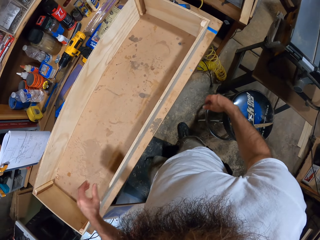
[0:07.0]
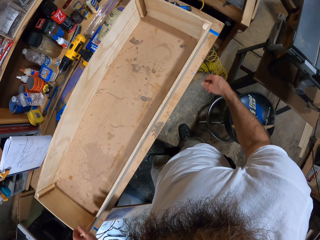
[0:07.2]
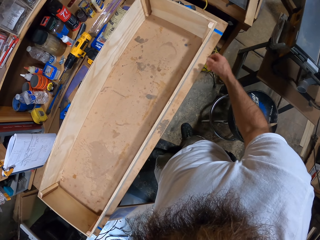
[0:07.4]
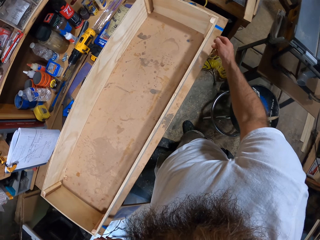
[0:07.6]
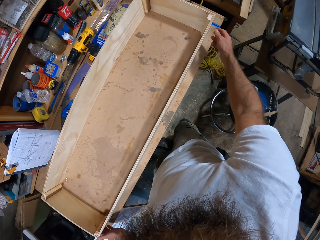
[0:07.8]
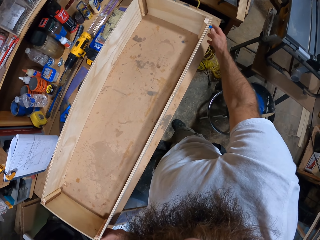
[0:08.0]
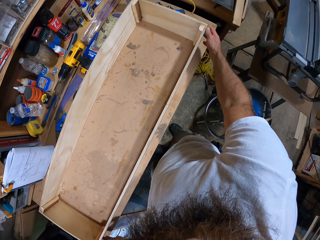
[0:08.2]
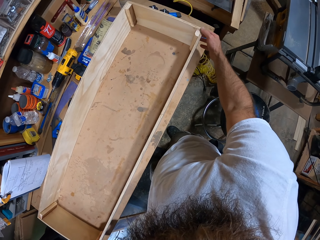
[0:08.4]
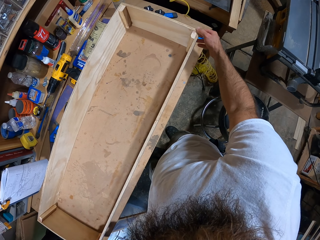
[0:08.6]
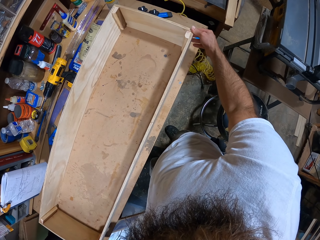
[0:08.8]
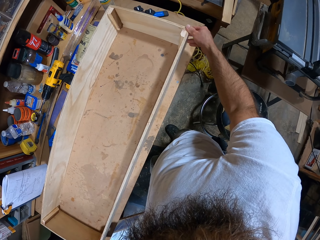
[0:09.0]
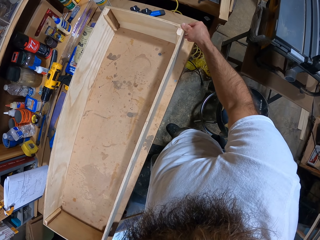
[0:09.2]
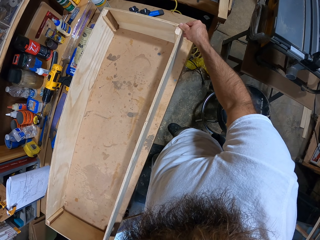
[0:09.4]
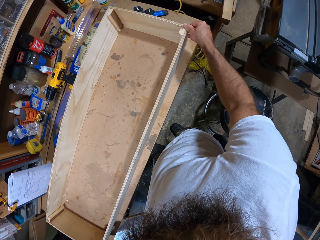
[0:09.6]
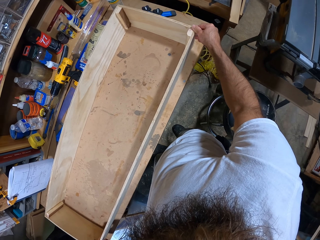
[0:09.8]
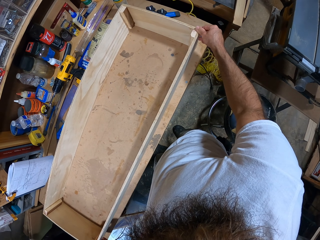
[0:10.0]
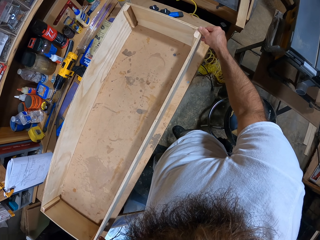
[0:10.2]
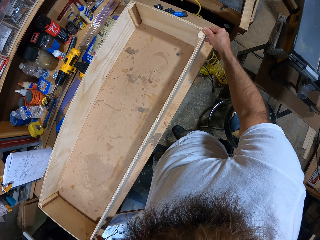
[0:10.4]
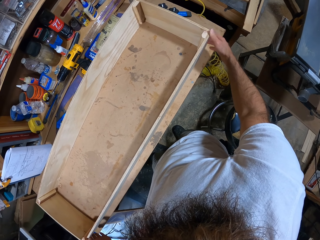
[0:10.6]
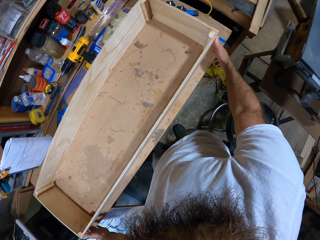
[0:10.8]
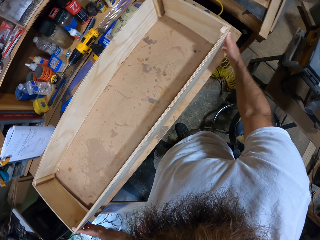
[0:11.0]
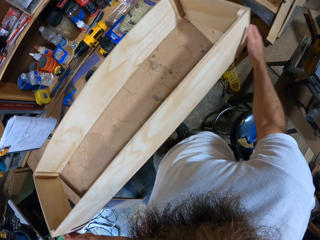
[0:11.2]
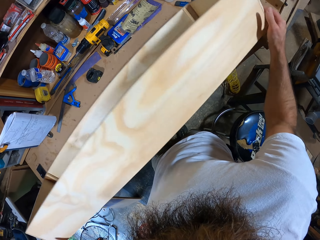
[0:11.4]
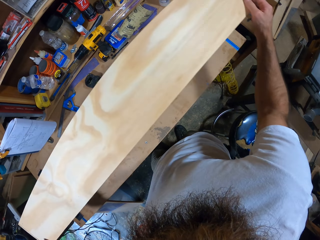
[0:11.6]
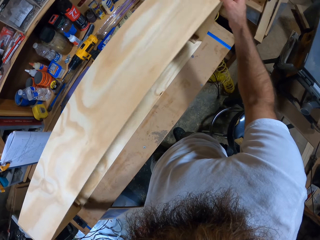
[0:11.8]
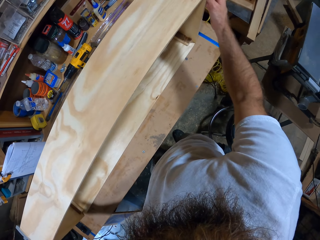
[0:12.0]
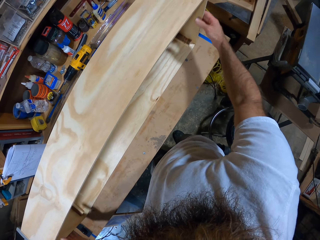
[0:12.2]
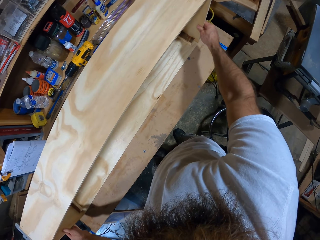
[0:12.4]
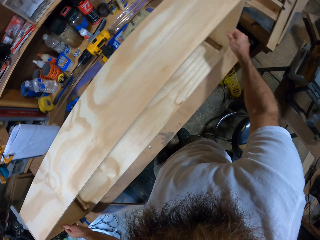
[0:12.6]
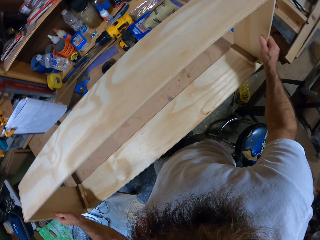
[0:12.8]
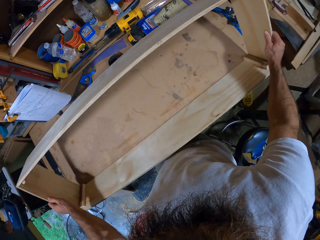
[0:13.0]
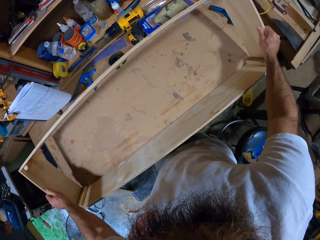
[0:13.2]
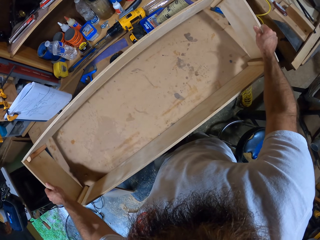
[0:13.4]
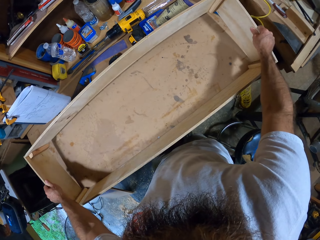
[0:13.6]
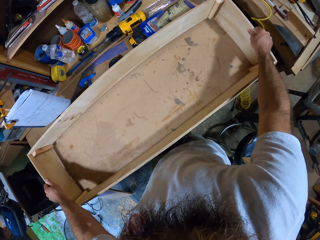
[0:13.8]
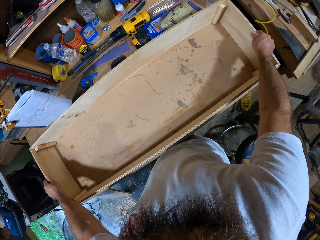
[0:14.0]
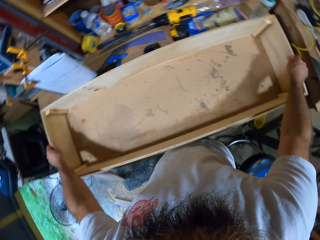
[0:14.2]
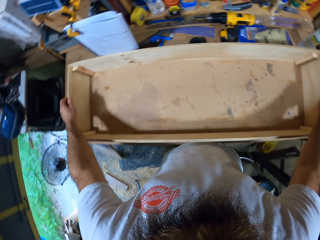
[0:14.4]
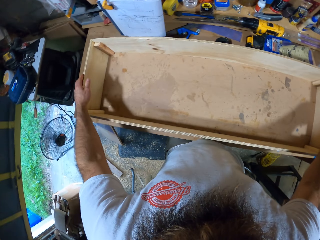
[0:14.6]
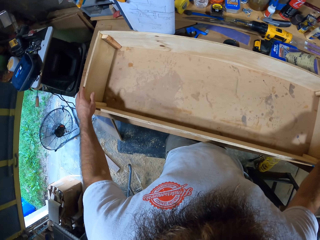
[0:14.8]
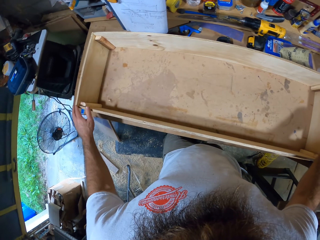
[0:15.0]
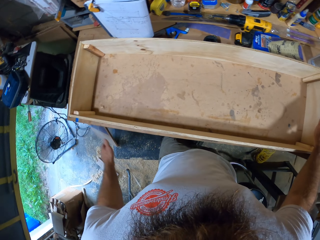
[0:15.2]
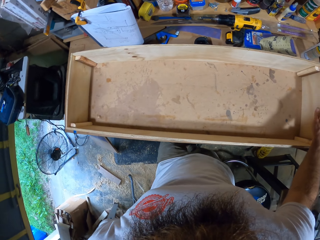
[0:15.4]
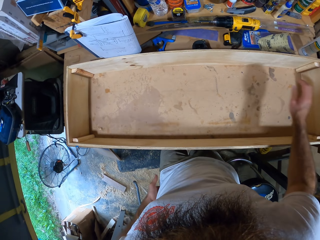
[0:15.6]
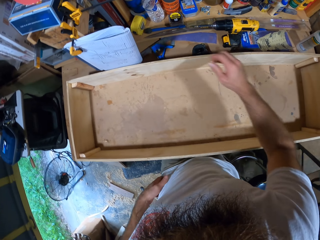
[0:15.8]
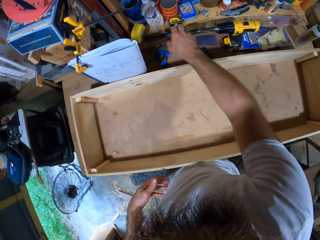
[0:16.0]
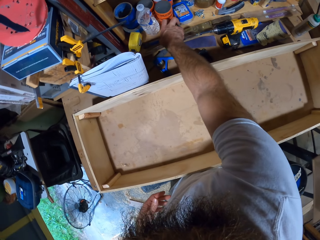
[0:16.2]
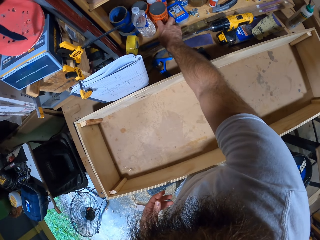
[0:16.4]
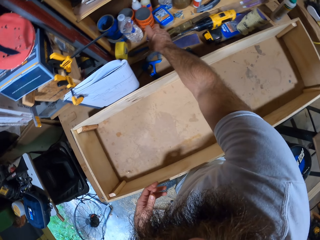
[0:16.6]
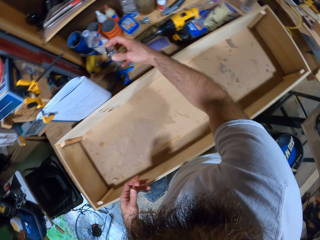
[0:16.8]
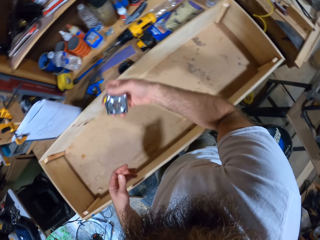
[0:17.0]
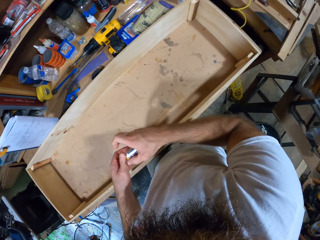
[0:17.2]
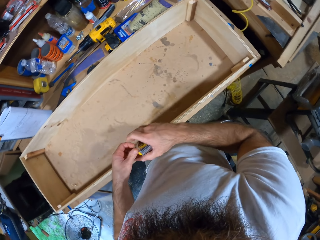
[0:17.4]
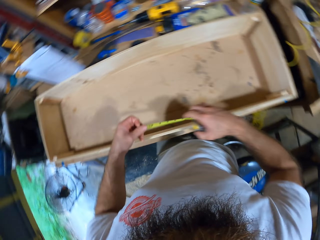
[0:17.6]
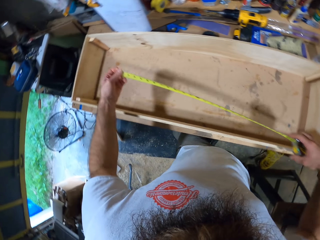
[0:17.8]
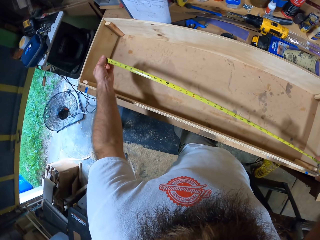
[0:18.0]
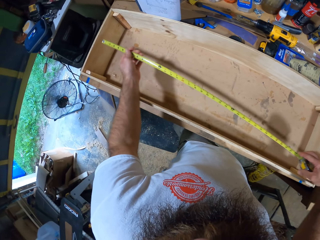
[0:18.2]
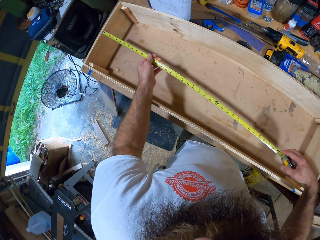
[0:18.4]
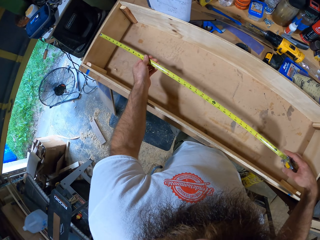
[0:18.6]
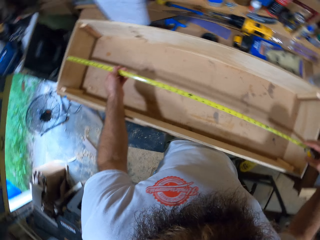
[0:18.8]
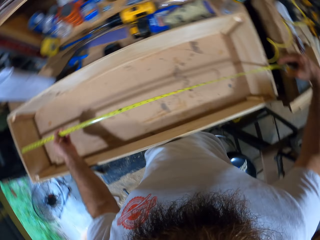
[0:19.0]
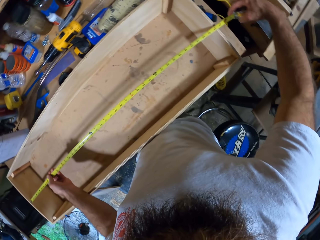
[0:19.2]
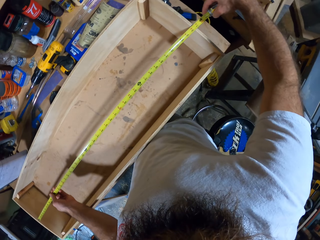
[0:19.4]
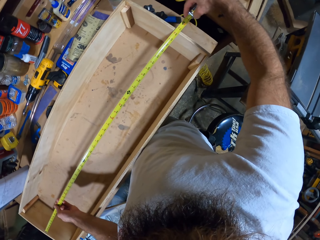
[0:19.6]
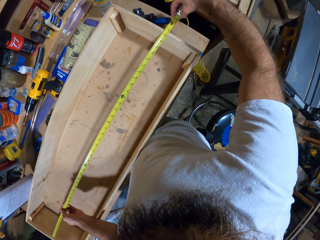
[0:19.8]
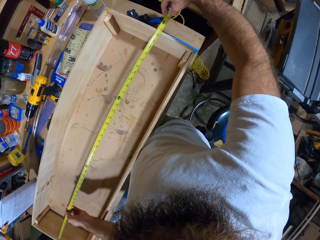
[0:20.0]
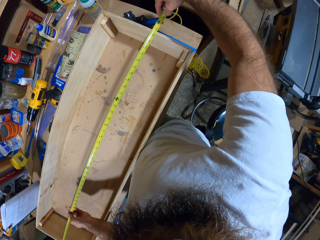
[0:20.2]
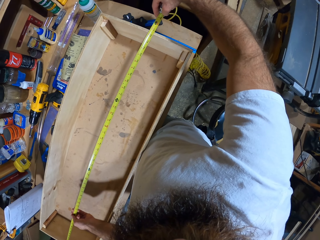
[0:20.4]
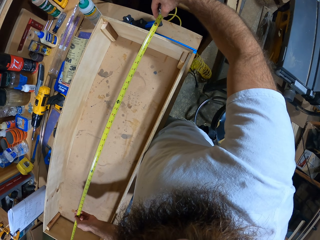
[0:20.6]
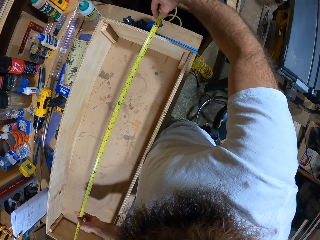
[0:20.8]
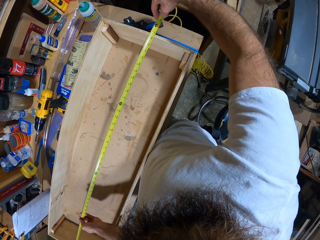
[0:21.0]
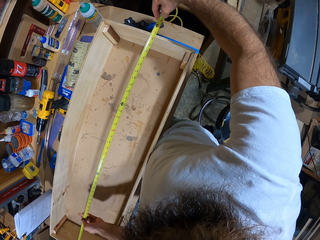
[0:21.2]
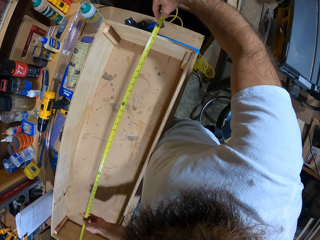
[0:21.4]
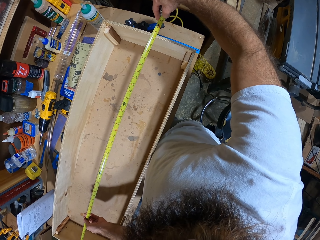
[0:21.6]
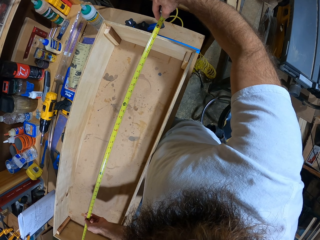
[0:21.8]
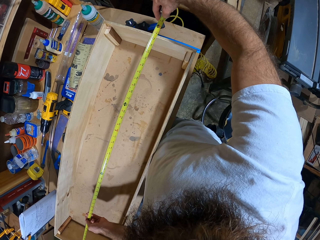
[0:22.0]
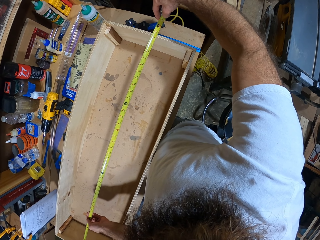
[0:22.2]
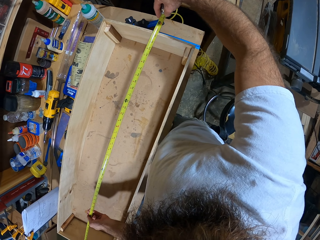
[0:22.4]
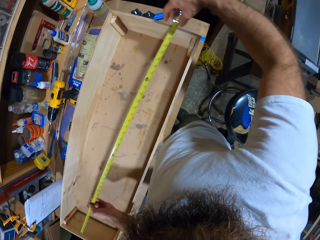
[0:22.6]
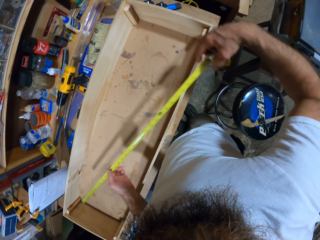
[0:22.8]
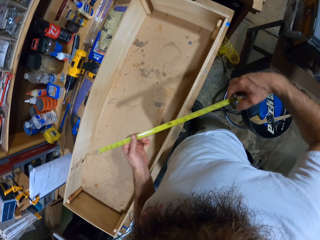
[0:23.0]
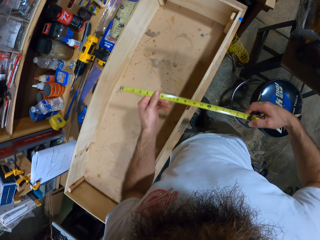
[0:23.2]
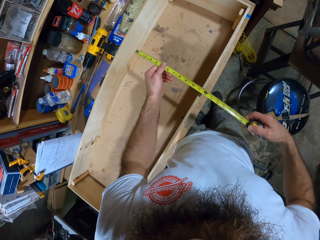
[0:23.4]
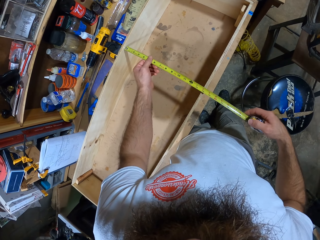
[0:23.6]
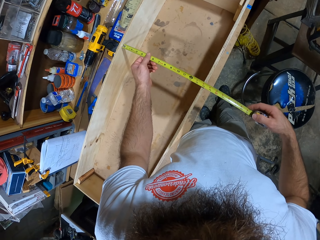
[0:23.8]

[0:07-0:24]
The camera wearer holds a piece of wood. He flips a wooden frame or box on a table with both hands. He drops the box on the table. He picks up a measuring tape from a shelf with his right hand. He measures the wooden frame with the measuring tape in both hands.

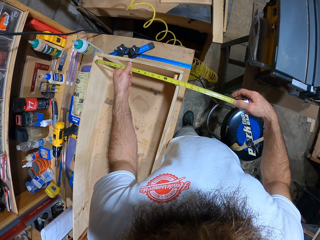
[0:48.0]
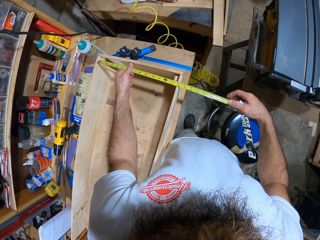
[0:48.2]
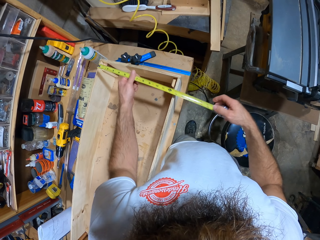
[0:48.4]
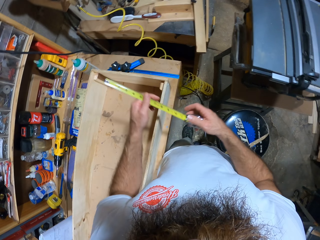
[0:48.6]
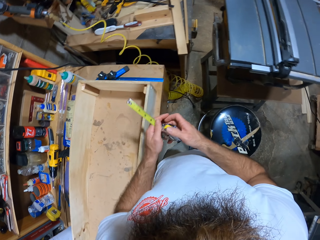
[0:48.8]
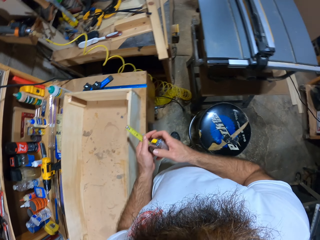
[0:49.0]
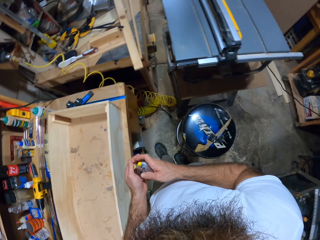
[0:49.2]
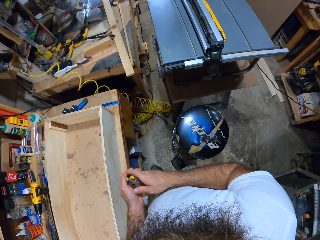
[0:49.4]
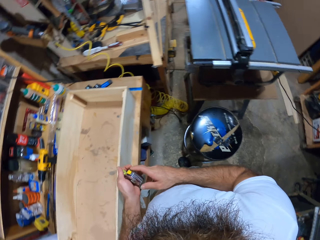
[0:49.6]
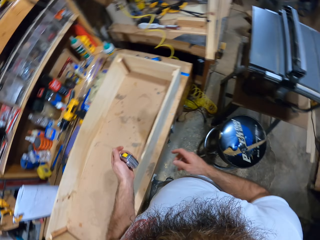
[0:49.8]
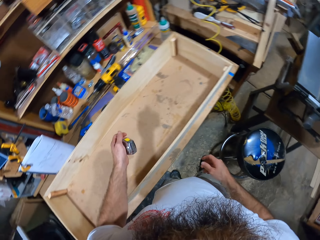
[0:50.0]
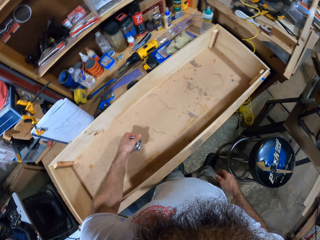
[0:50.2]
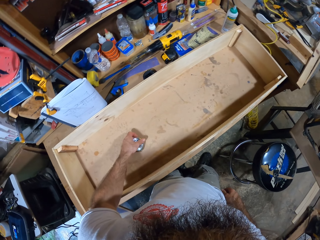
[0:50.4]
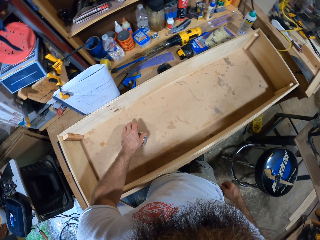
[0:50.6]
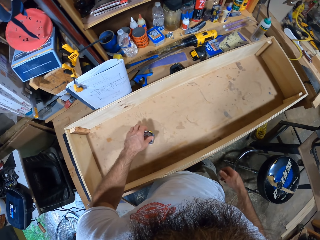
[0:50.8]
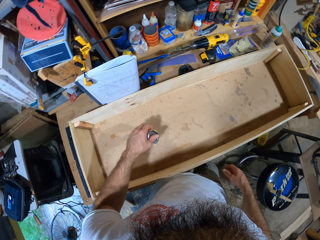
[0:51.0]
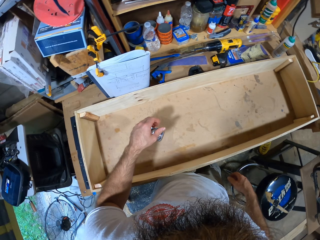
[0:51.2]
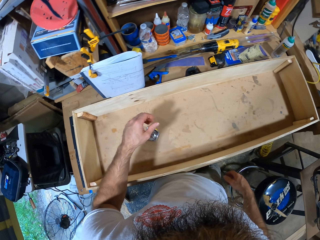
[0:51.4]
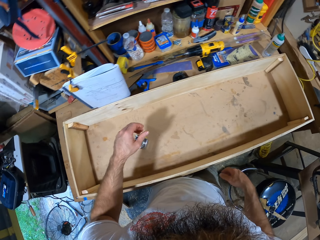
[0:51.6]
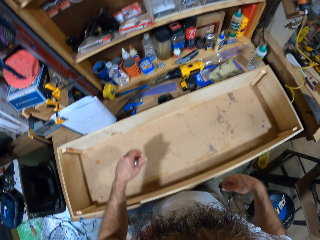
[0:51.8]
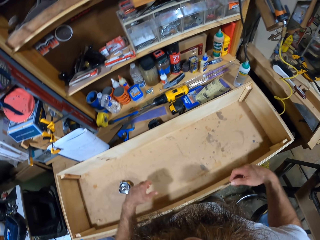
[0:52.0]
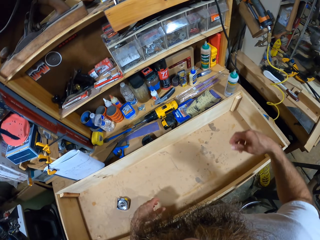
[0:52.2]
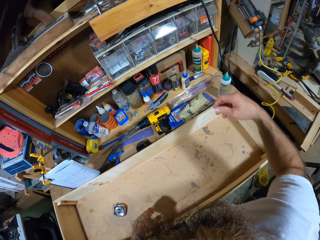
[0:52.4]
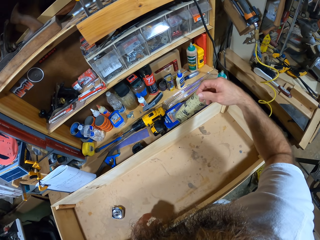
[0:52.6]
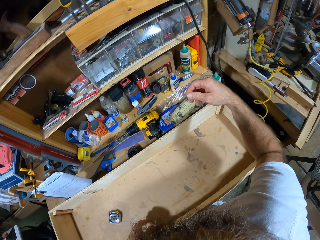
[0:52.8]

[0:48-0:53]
The camera wearer holds the tape measure. He drops the measuring tape on the table with his left hand.
